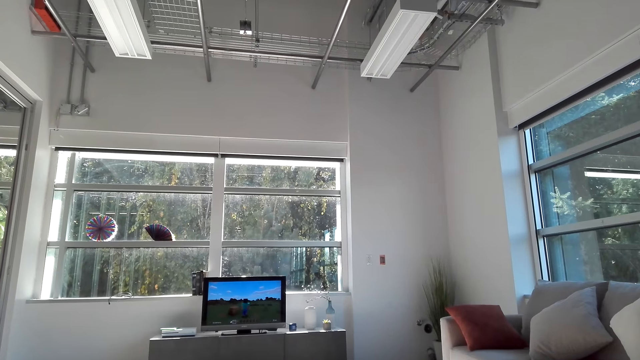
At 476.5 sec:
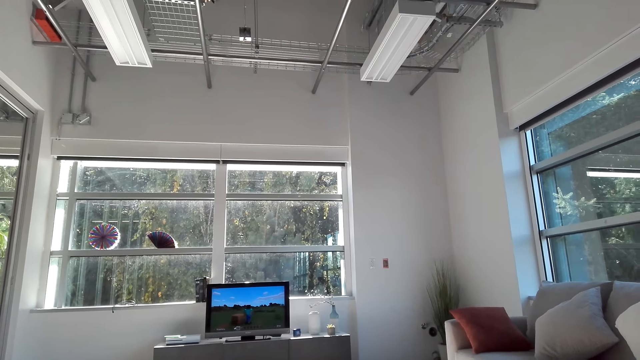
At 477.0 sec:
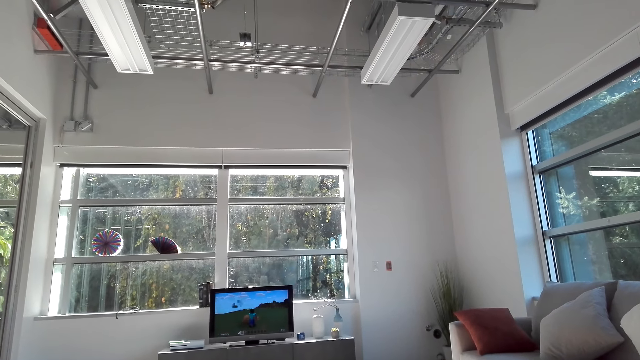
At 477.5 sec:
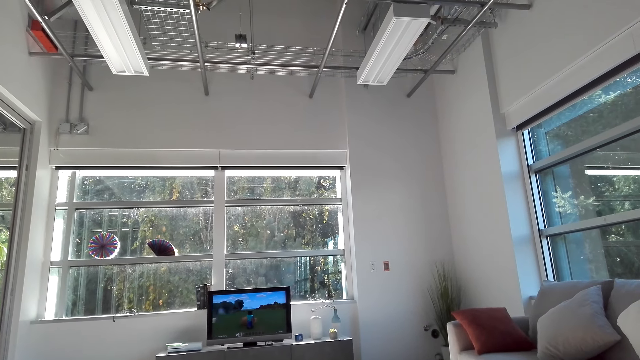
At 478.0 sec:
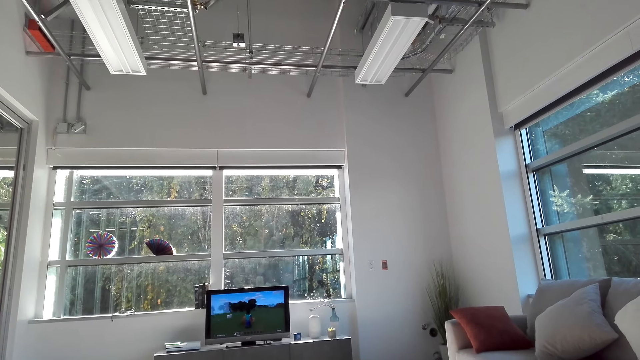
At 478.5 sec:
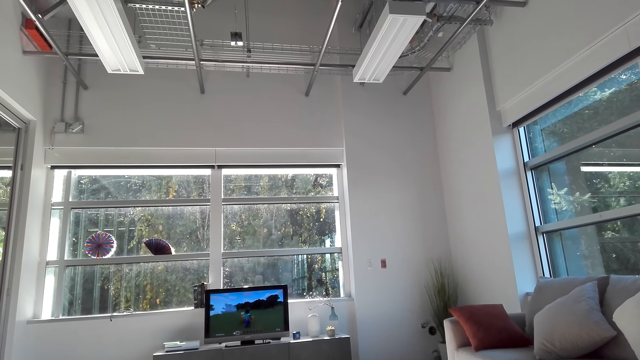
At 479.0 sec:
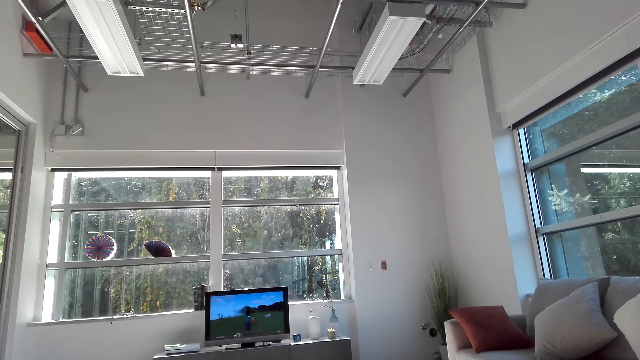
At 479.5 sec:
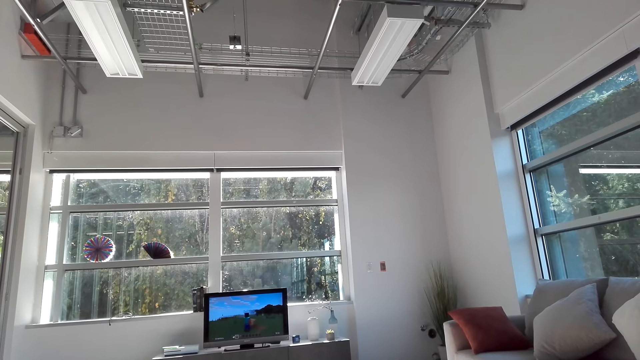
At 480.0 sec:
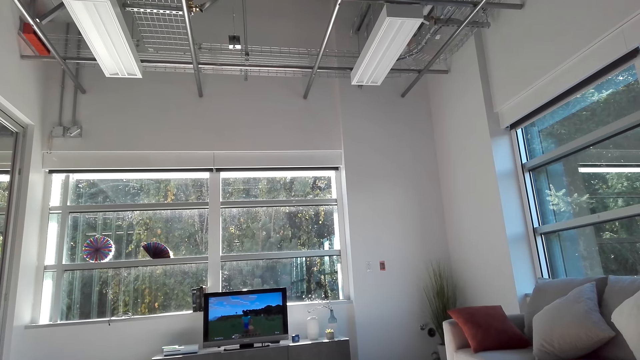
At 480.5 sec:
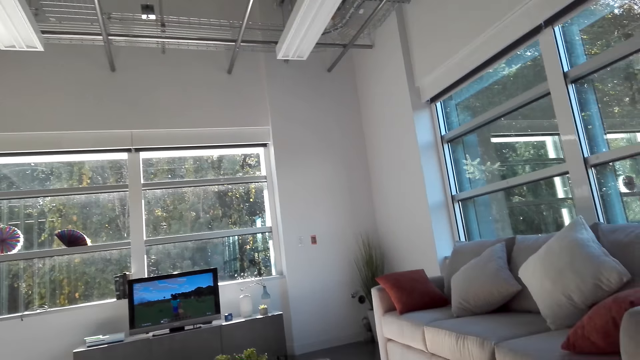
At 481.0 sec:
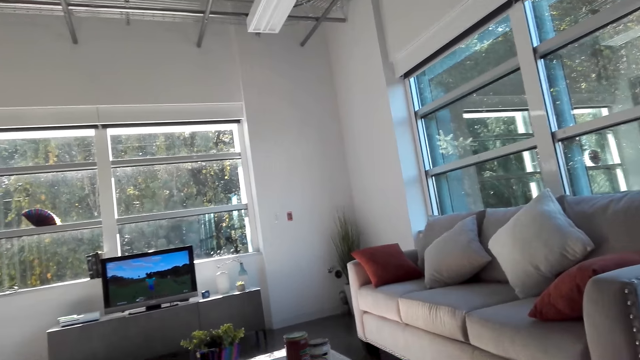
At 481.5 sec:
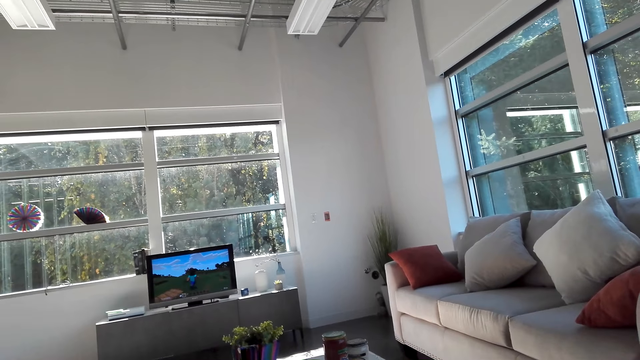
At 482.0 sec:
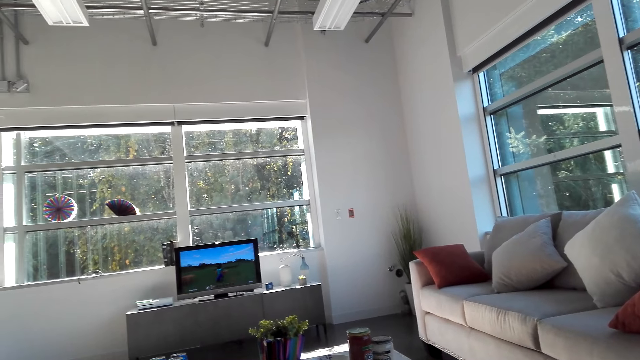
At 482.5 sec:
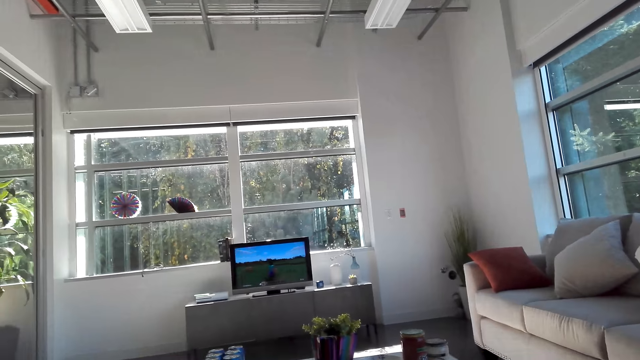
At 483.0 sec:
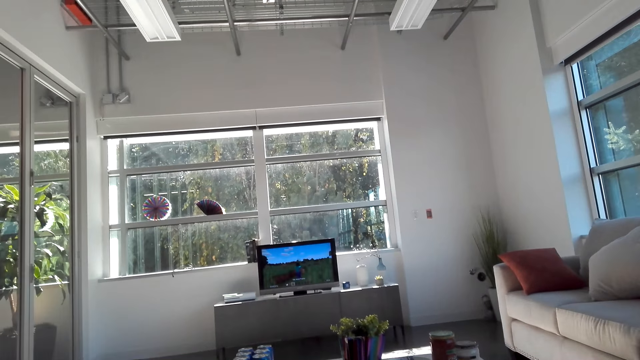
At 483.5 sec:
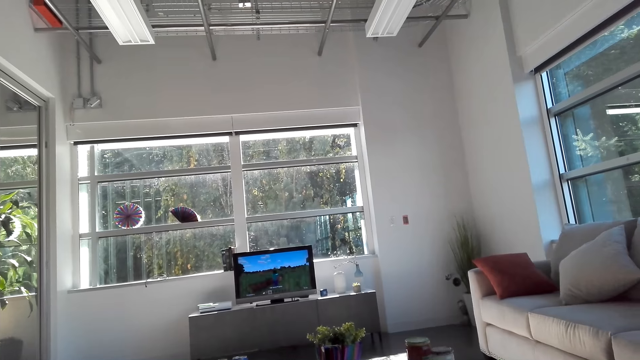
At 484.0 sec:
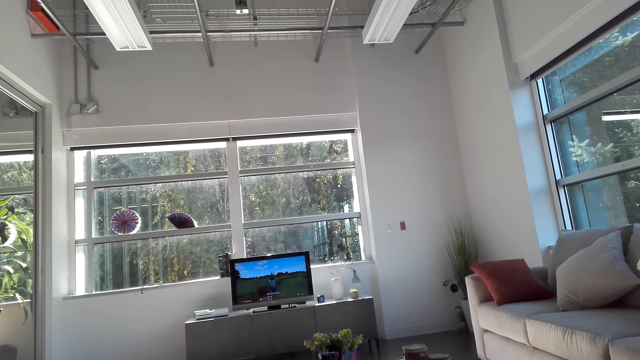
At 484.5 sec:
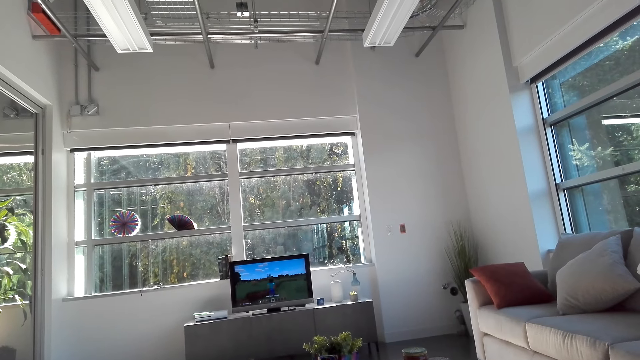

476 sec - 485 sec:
The camera wearer stops along the room.

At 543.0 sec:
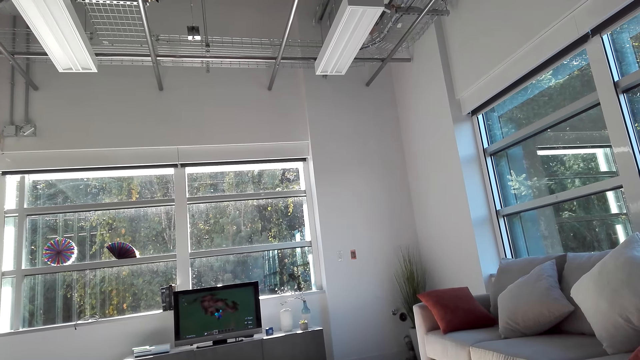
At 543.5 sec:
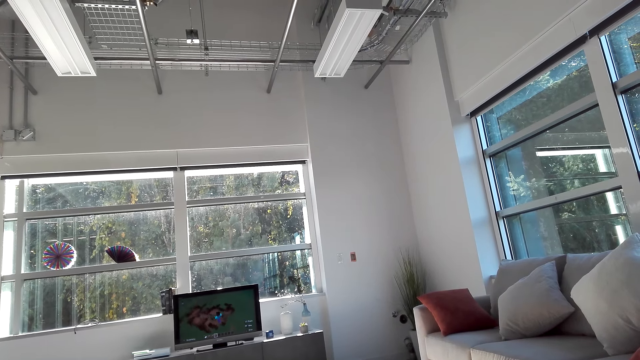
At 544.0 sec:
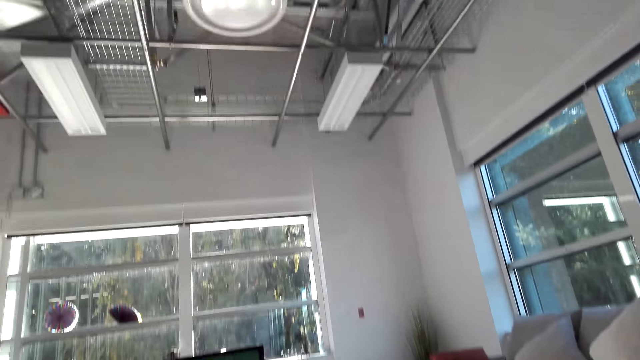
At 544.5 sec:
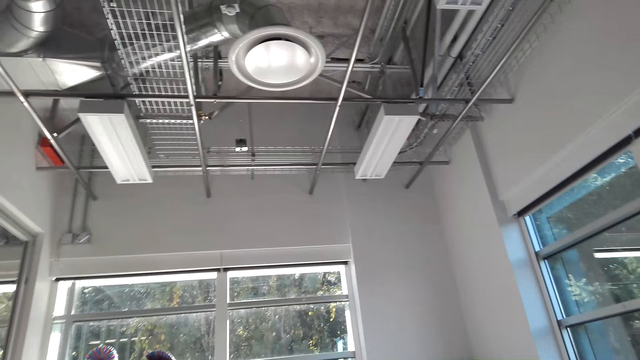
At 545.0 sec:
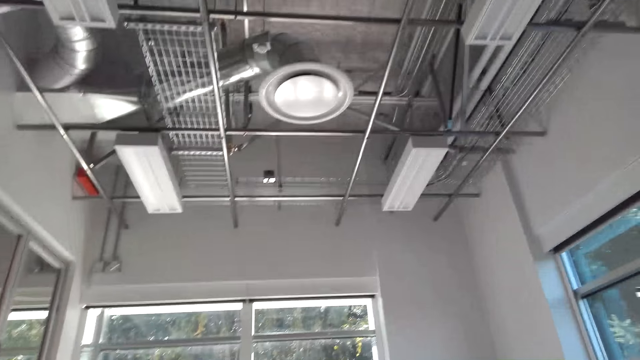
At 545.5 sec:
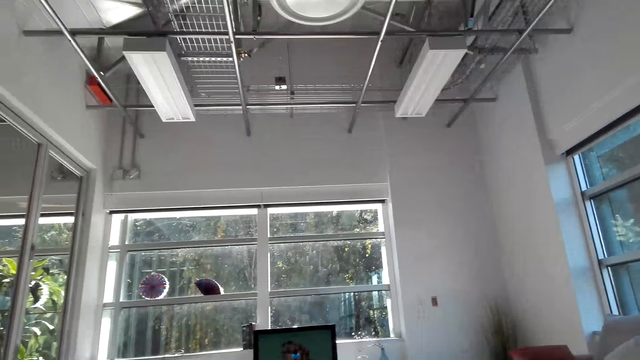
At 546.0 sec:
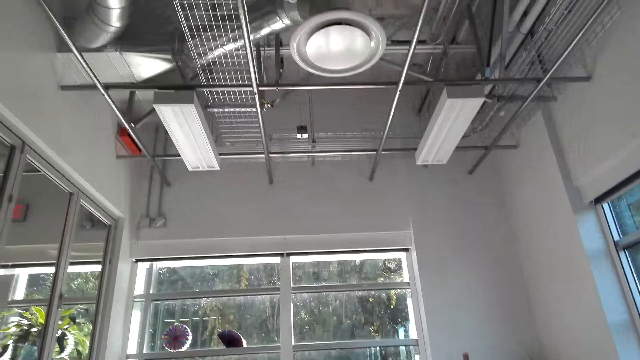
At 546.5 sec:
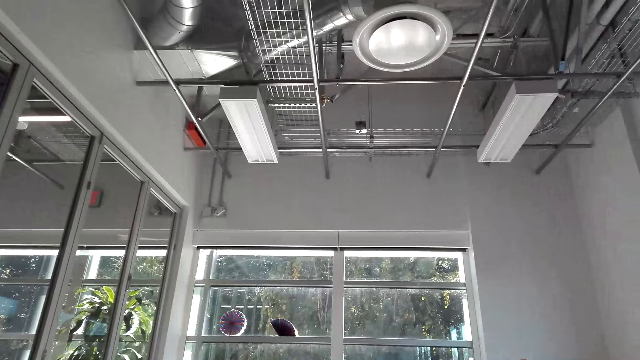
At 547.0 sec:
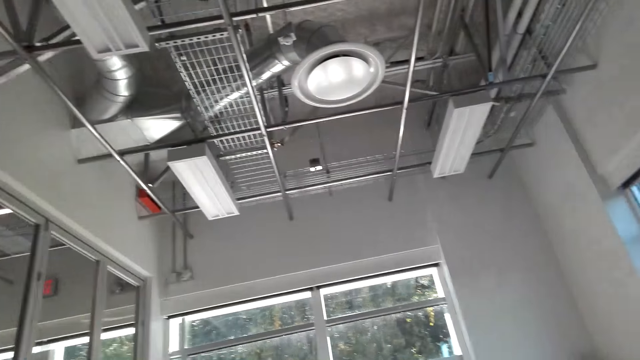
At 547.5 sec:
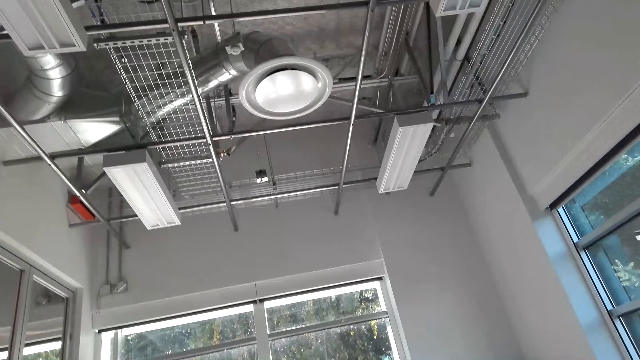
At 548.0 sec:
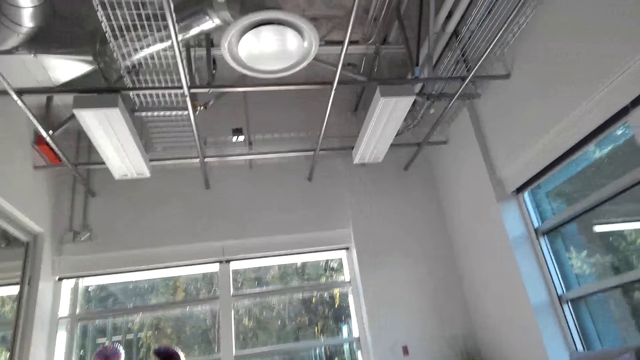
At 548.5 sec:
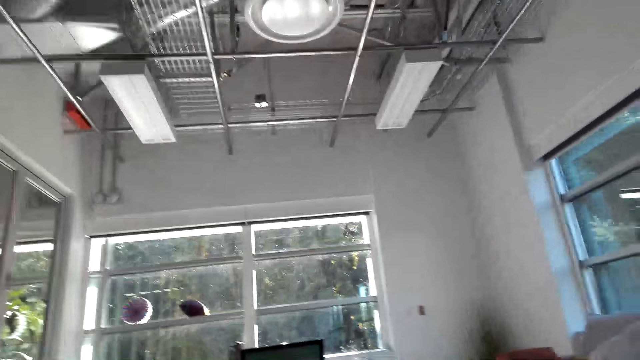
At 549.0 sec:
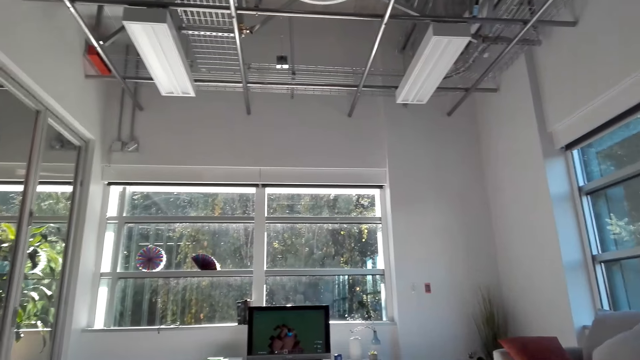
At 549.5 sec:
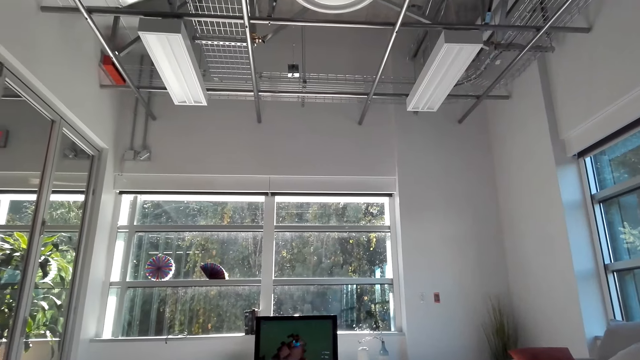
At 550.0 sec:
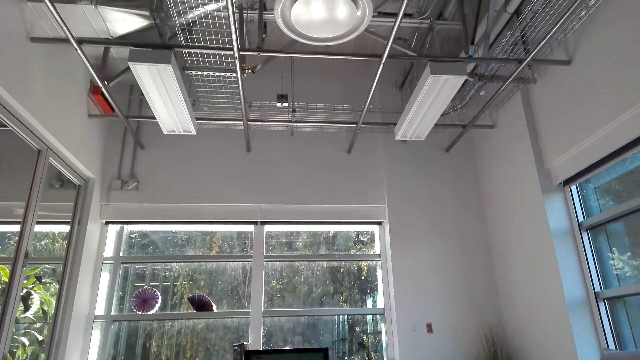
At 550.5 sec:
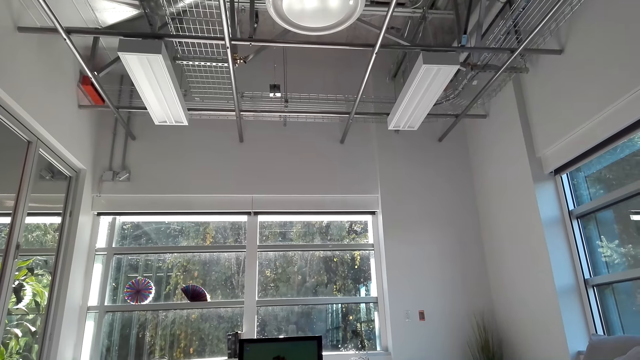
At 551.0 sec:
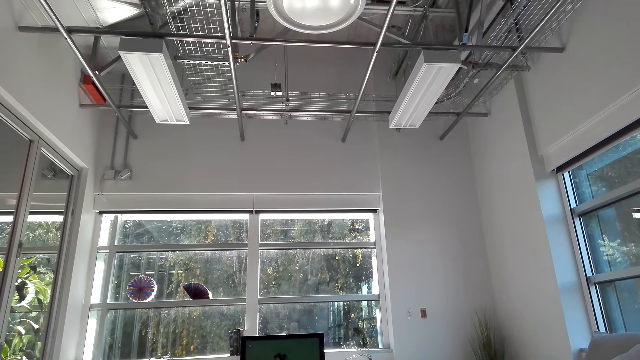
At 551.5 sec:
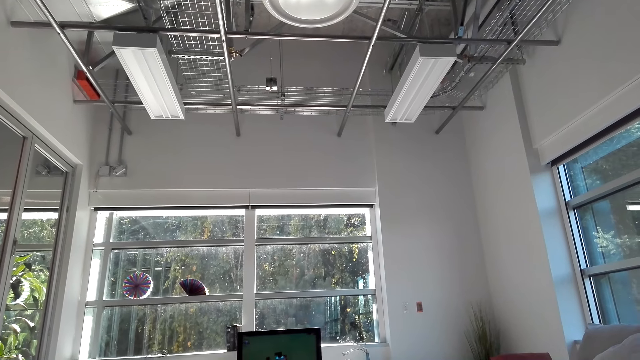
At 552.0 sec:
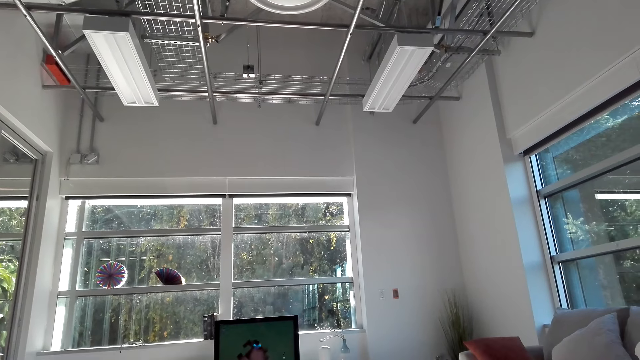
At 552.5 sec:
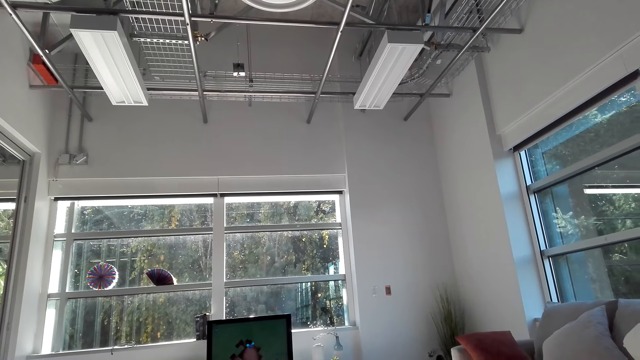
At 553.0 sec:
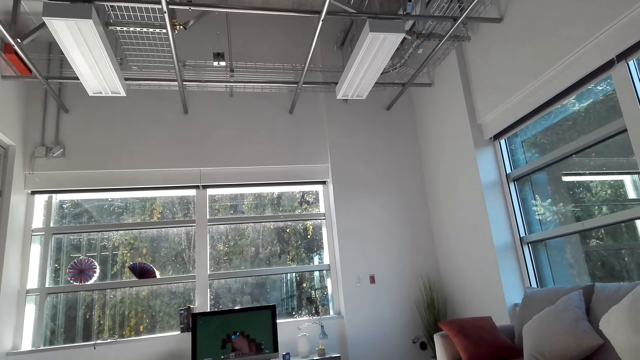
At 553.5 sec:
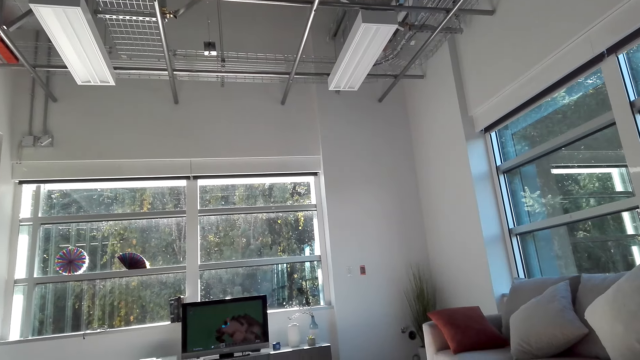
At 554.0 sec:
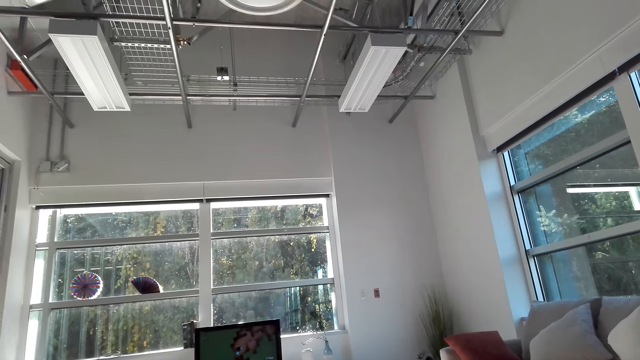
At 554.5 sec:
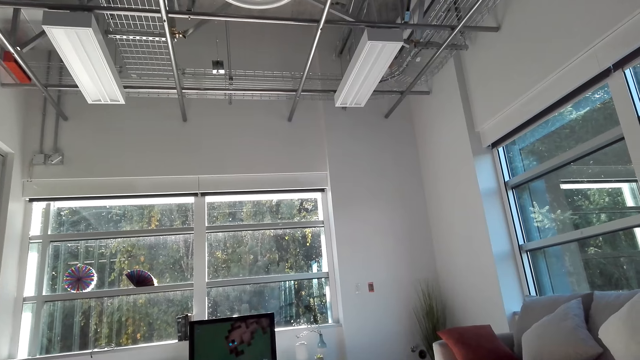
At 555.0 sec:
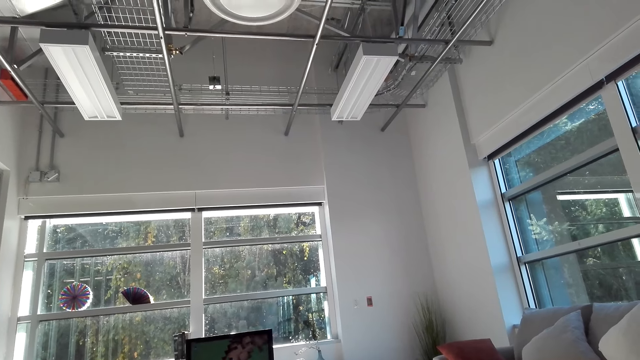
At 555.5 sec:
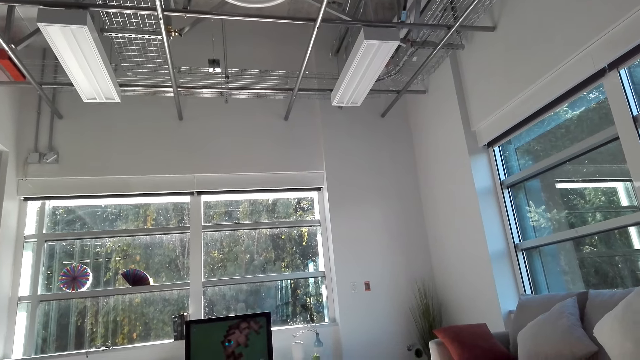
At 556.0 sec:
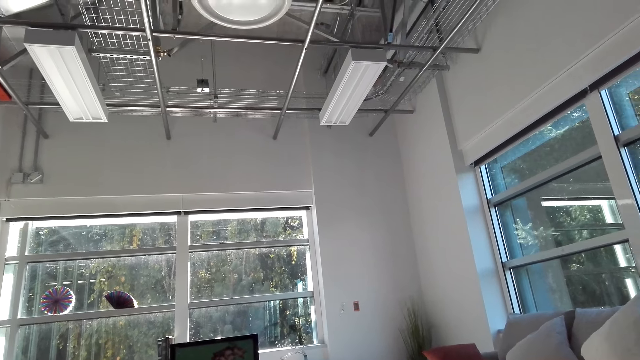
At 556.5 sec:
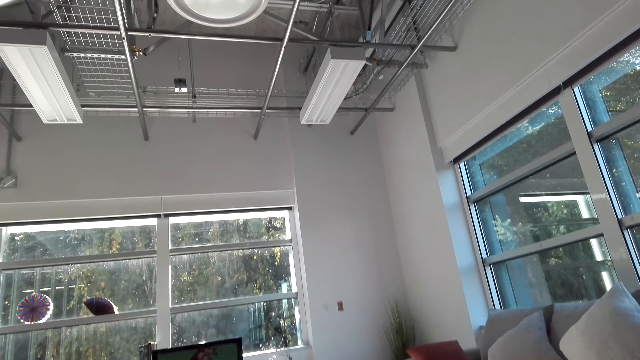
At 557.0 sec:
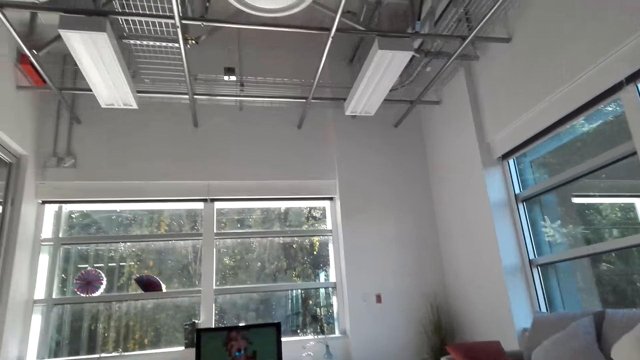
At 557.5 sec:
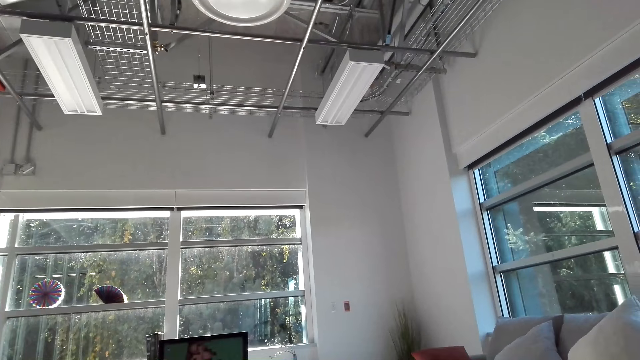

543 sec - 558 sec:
The camera wearer looks around the ceiling. They play a video game on the television.
